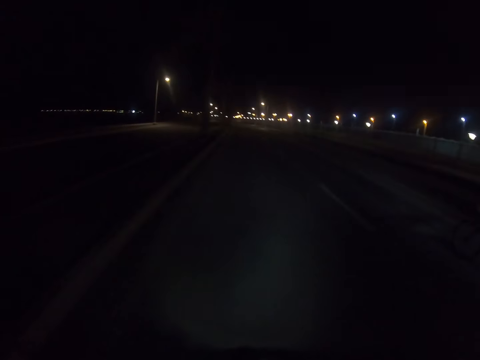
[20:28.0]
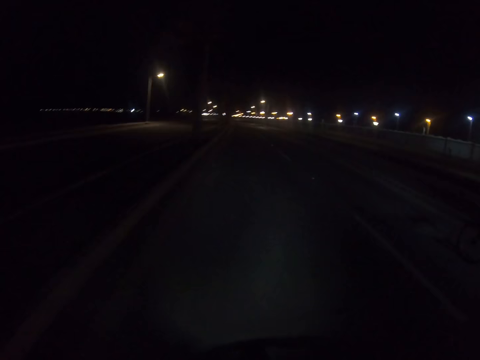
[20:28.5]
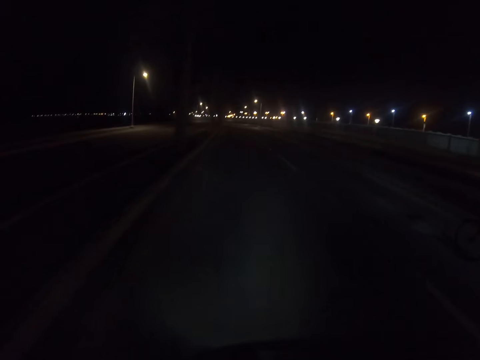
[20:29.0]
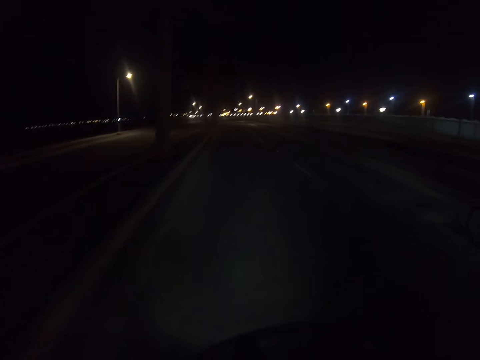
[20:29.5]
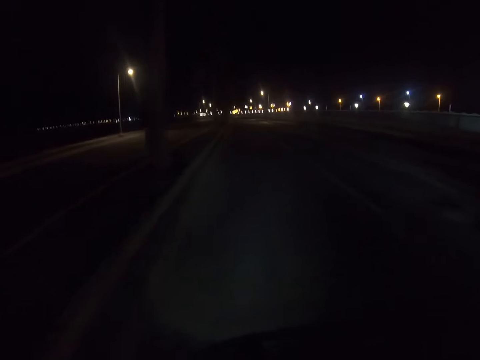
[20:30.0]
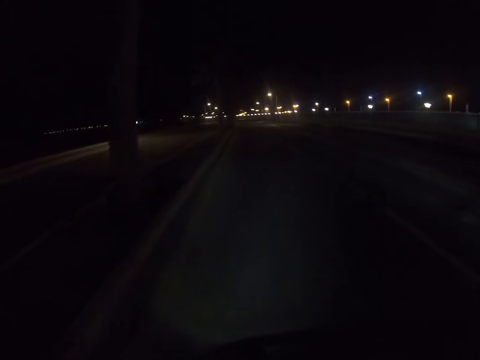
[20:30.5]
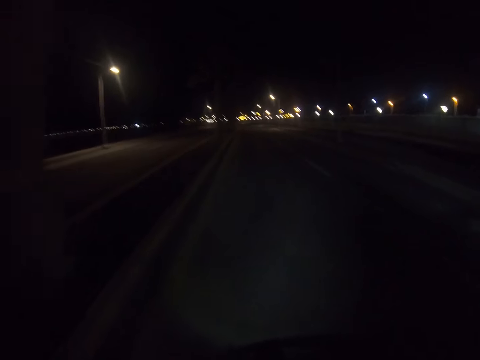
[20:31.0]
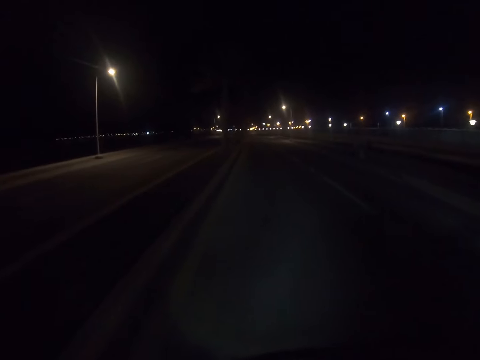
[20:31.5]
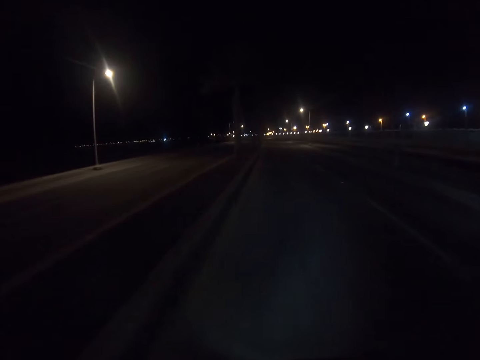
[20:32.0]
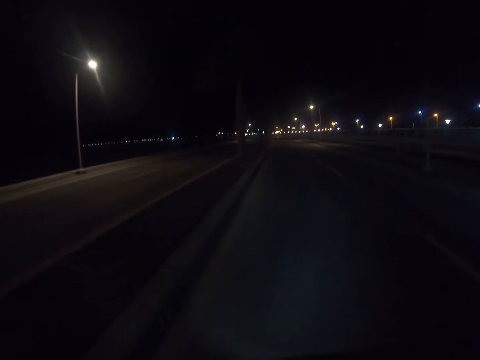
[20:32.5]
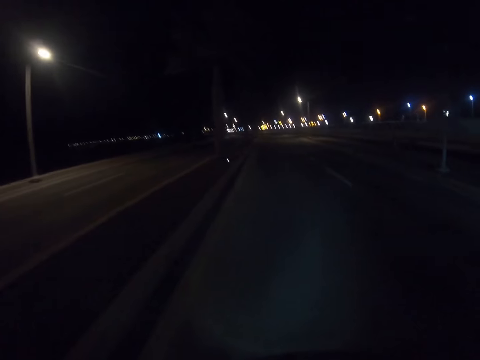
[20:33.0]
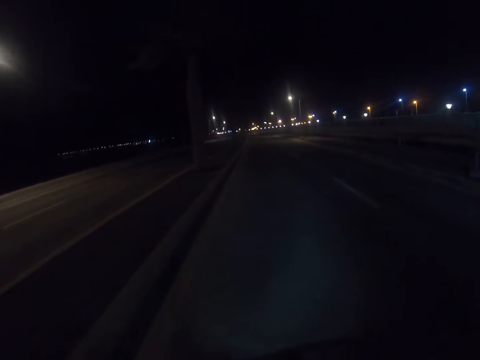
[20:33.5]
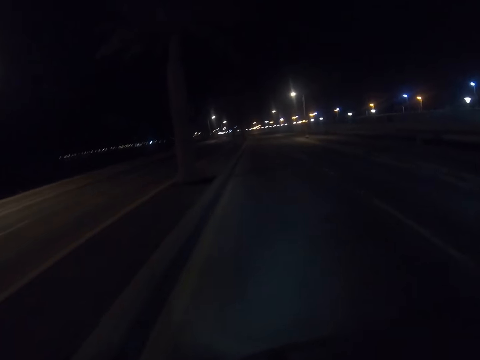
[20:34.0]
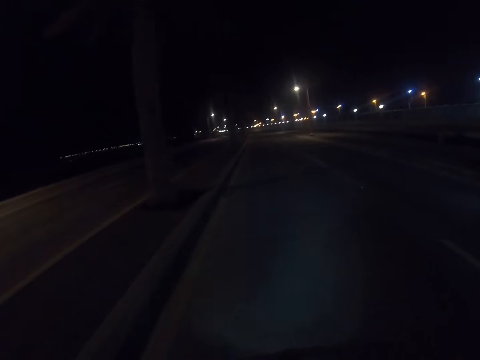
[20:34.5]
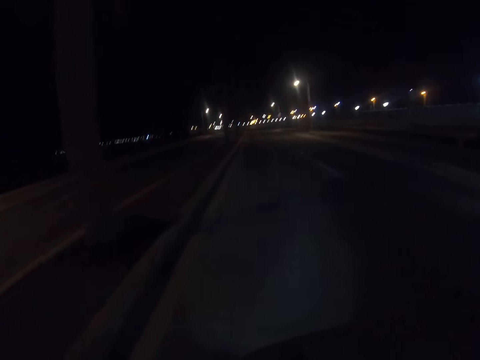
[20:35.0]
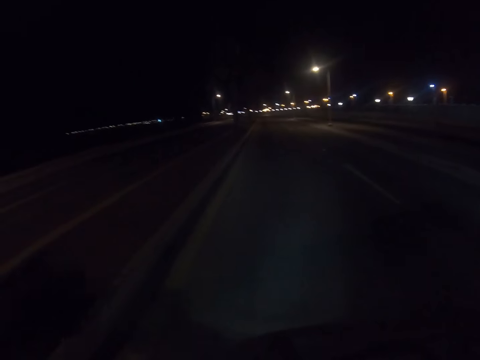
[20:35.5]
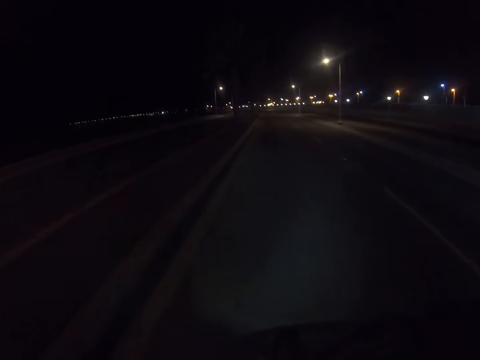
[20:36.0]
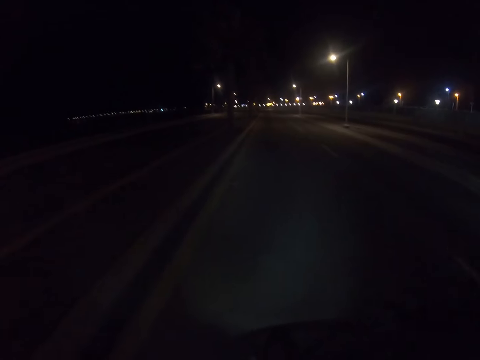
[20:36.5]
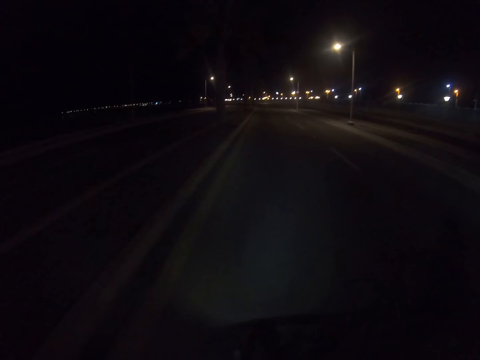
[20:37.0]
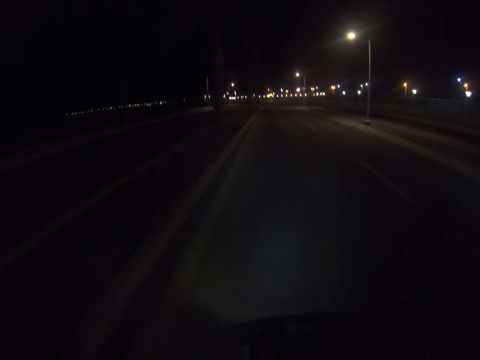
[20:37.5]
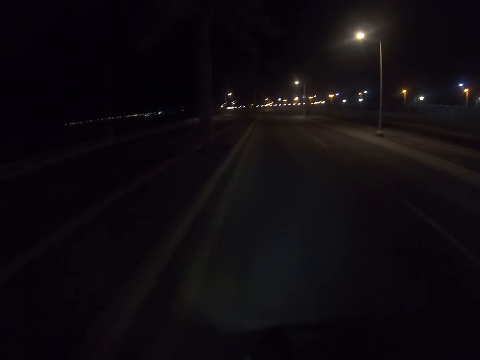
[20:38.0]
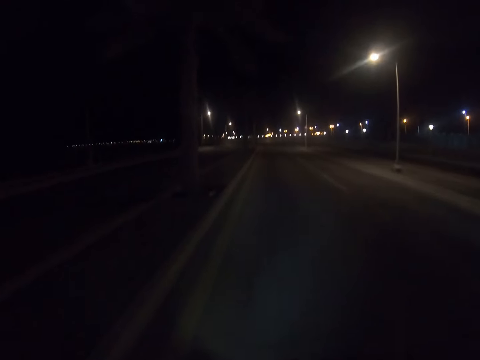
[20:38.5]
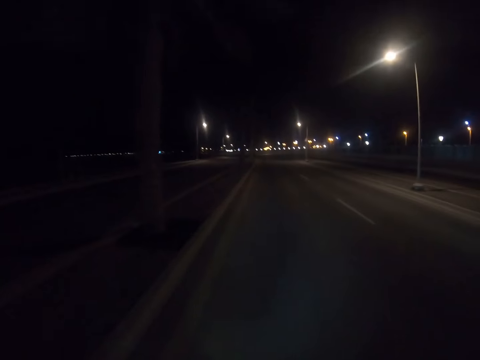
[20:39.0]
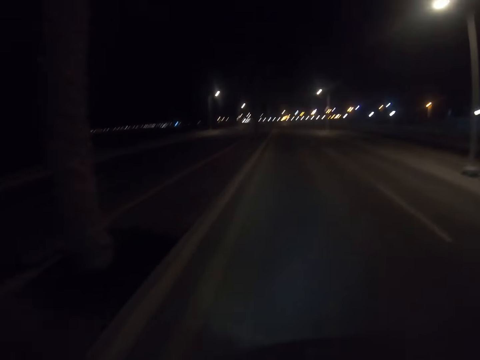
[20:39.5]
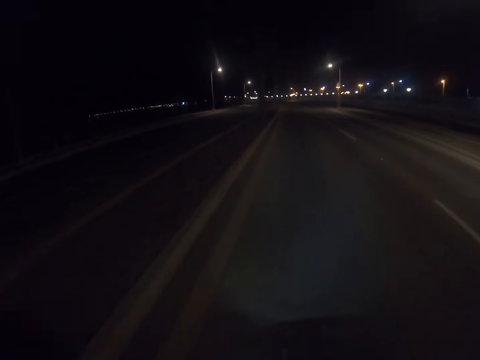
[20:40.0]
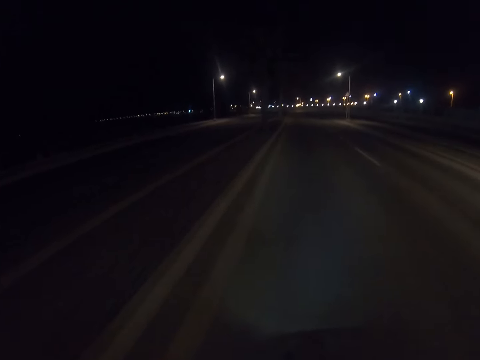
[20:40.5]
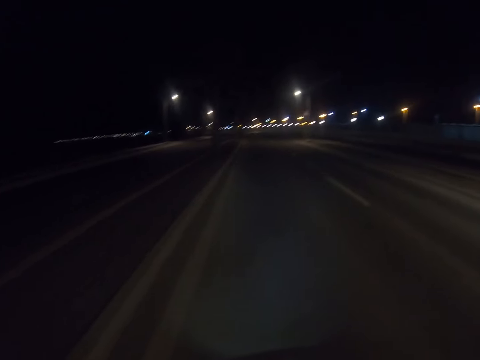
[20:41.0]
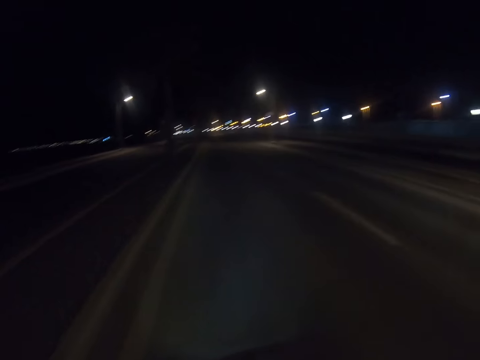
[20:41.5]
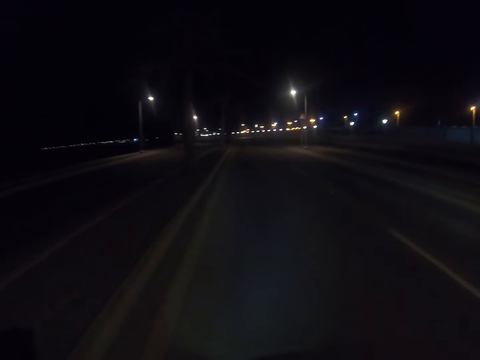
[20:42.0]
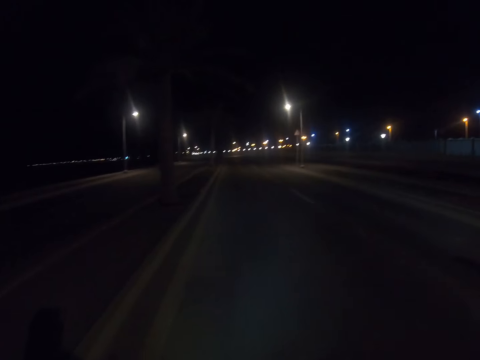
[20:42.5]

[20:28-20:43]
The camera wearer cycles a bike on the road.

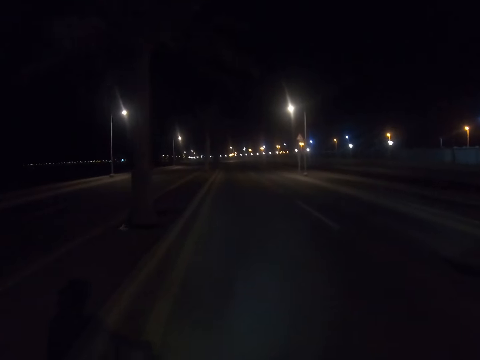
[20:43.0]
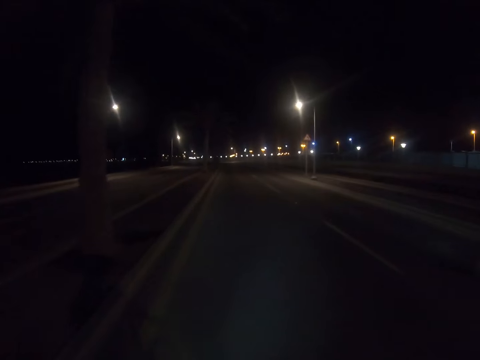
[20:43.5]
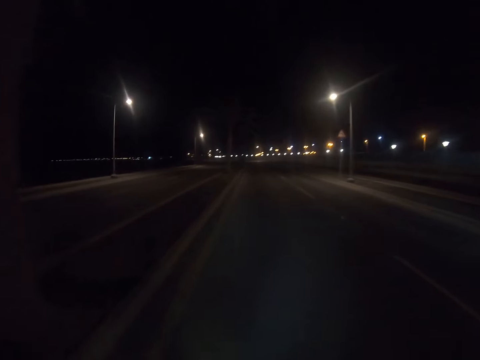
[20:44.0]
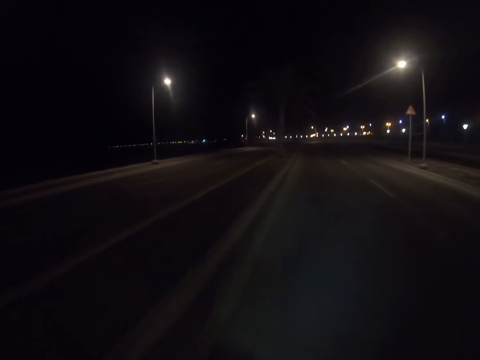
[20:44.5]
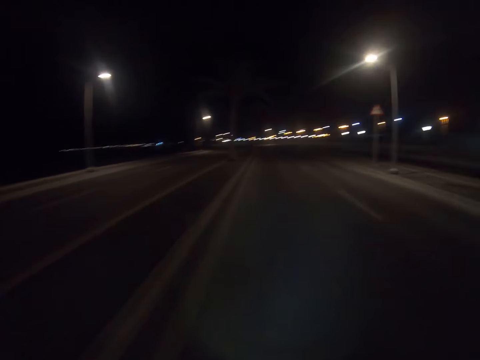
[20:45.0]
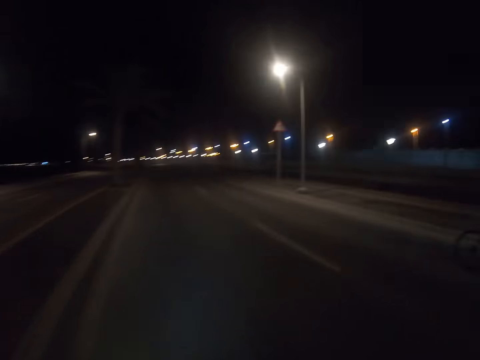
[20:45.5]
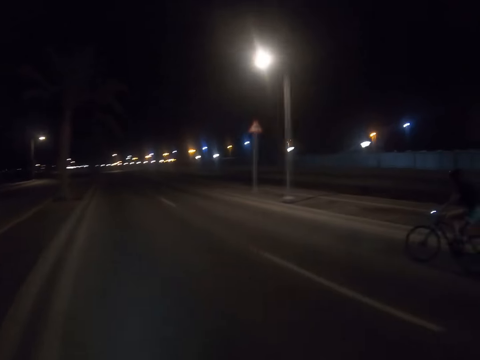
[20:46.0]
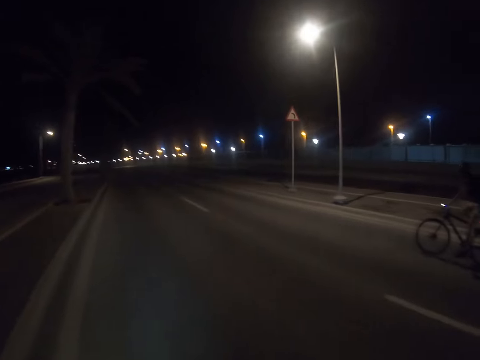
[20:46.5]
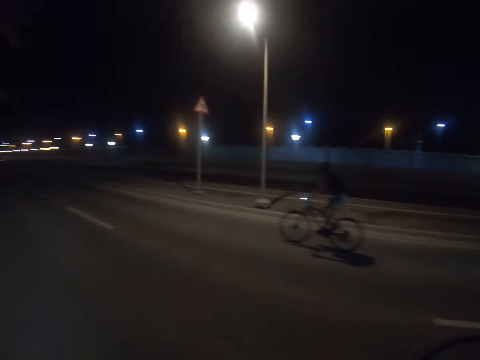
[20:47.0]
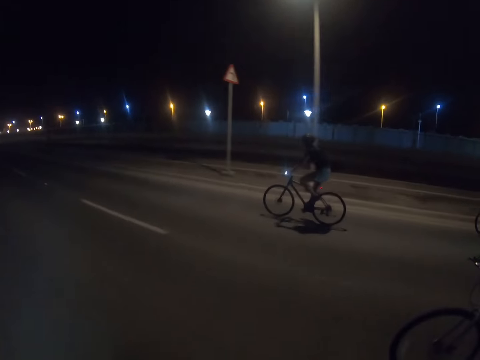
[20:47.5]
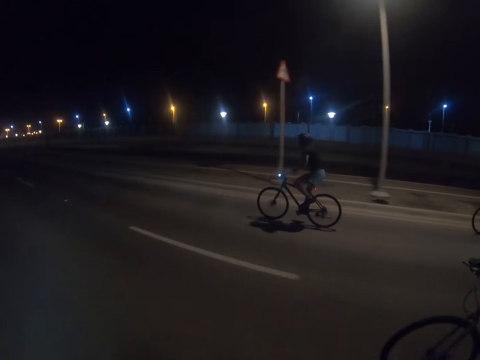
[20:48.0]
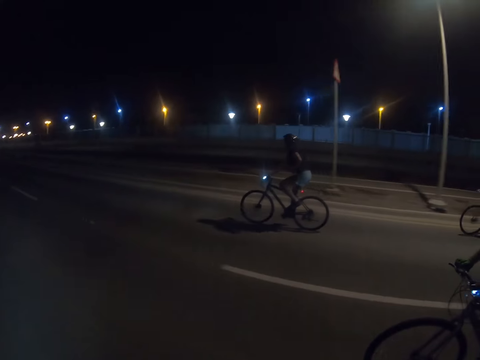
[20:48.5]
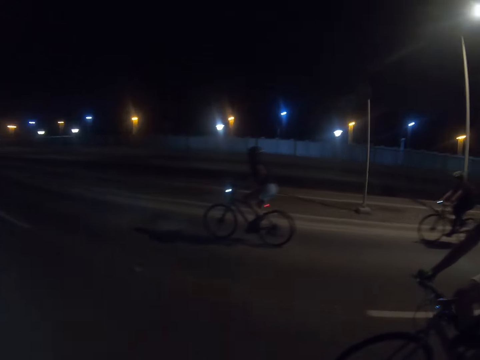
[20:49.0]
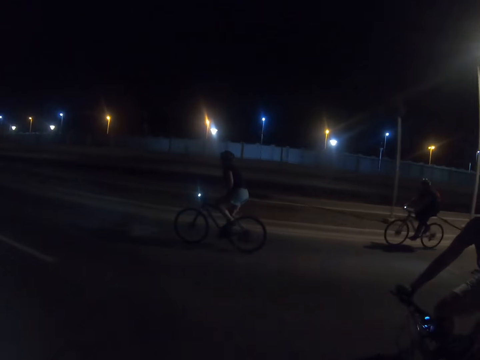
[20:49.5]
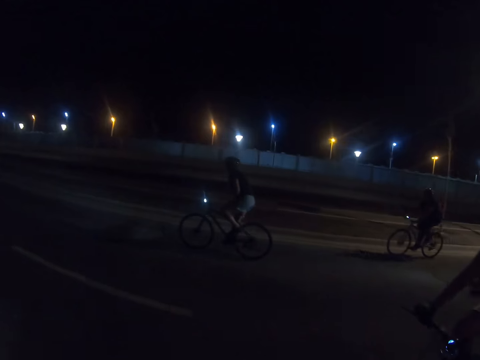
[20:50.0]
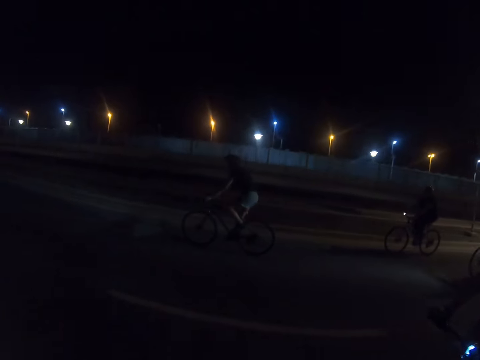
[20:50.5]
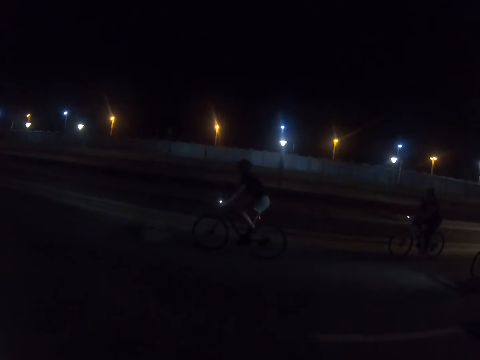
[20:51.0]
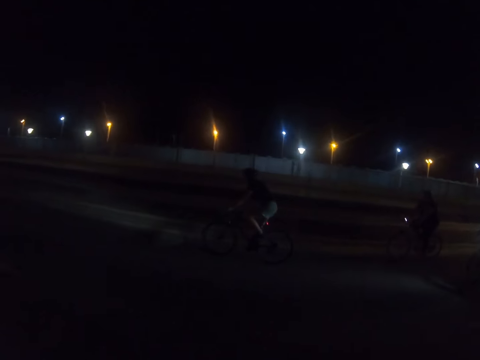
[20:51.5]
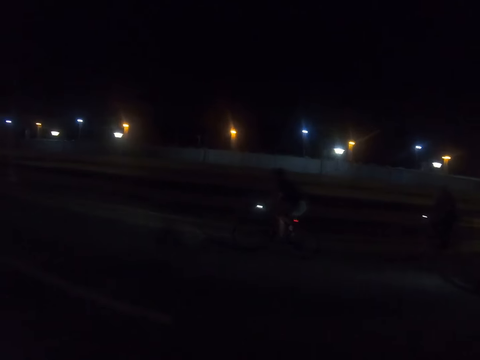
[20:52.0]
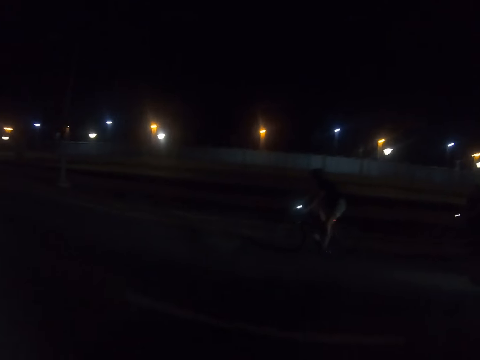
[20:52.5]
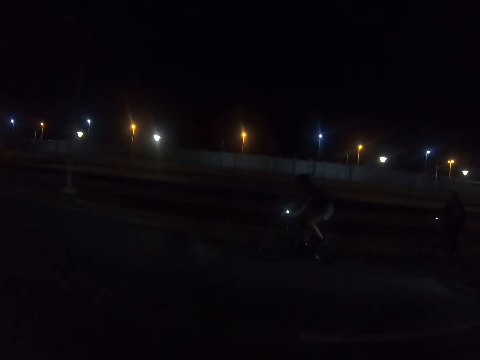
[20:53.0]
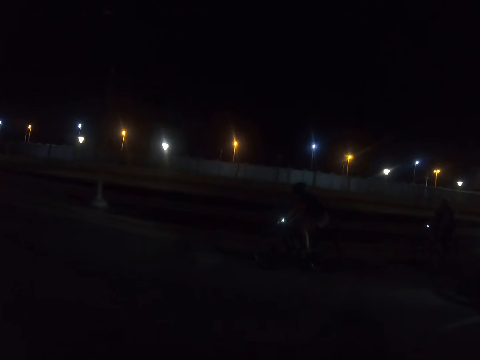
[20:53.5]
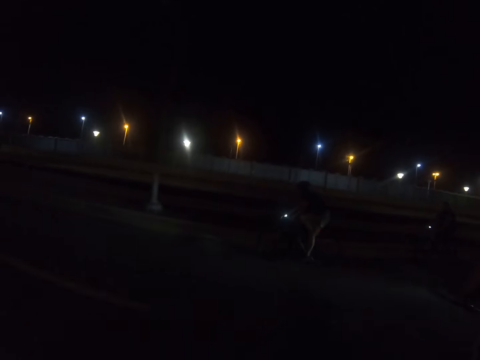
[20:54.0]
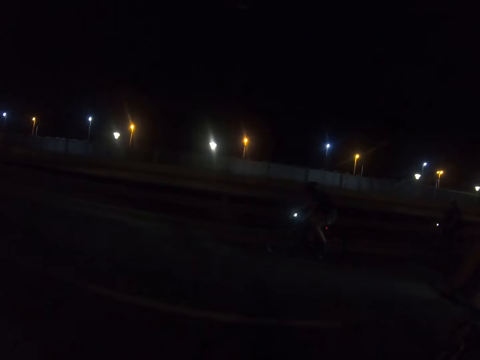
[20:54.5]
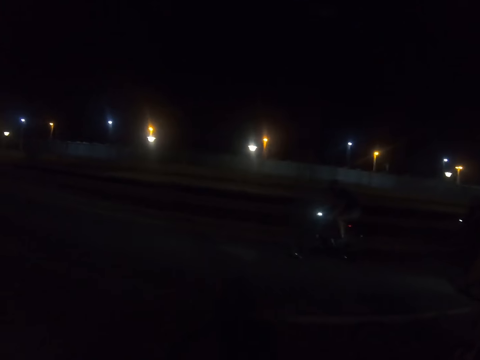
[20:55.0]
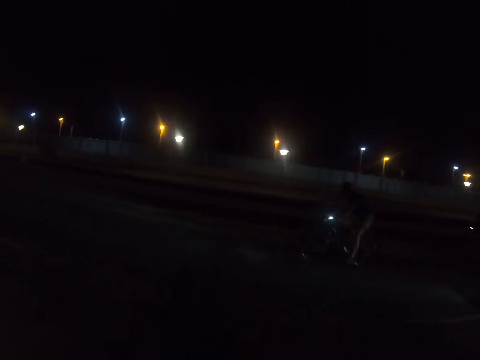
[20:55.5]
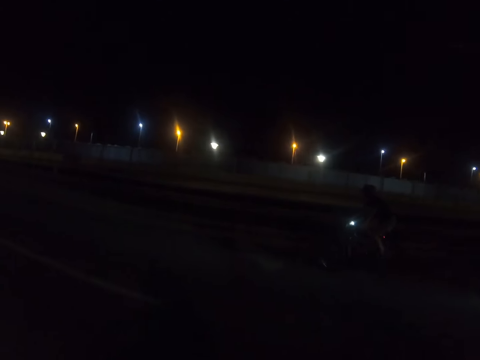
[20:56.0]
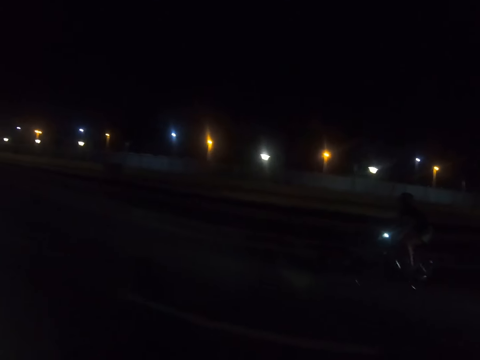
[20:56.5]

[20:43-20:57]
The camera wearer looks around the road.
